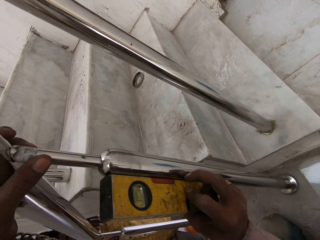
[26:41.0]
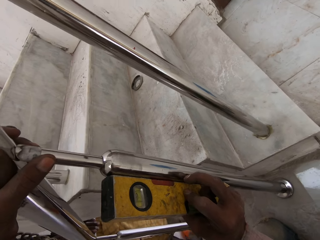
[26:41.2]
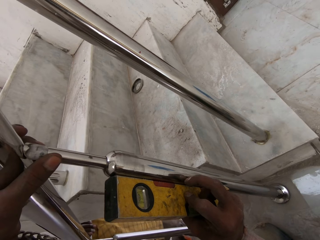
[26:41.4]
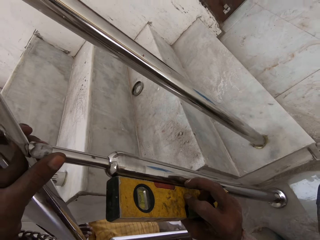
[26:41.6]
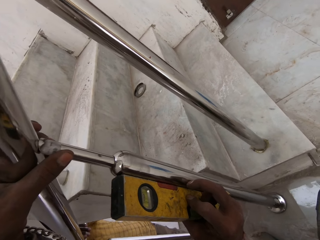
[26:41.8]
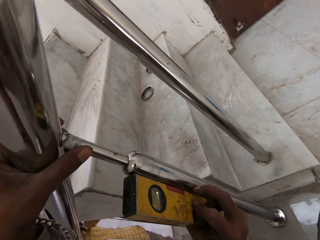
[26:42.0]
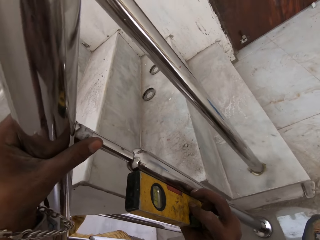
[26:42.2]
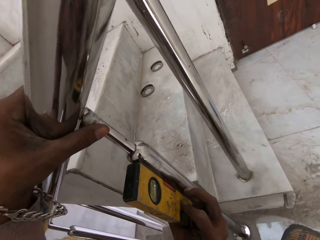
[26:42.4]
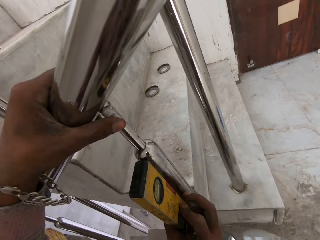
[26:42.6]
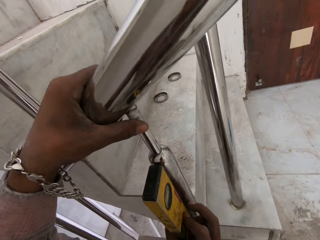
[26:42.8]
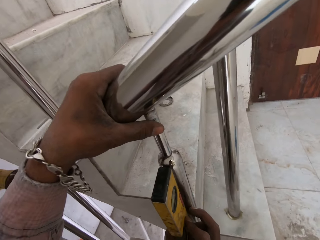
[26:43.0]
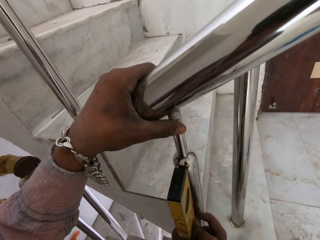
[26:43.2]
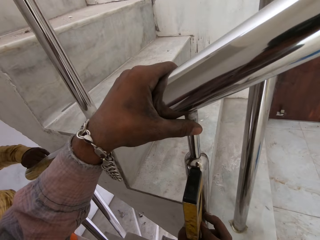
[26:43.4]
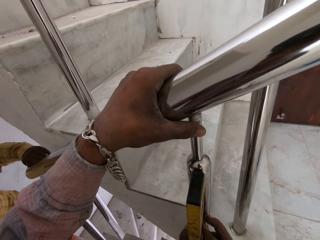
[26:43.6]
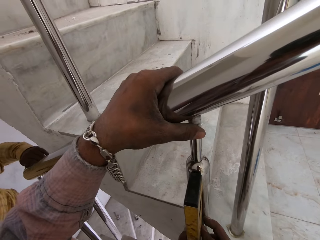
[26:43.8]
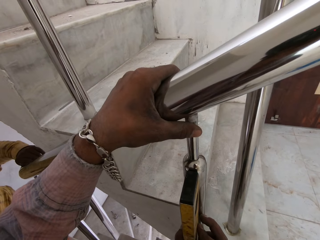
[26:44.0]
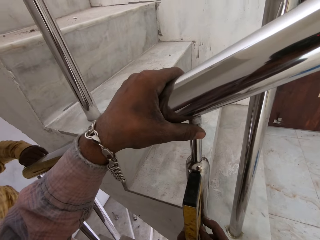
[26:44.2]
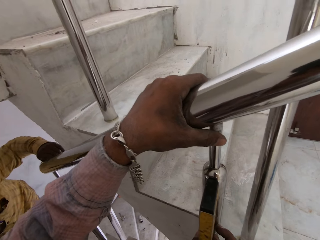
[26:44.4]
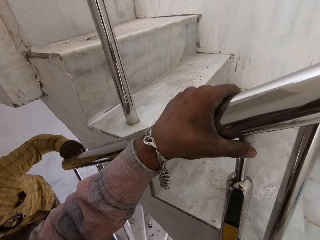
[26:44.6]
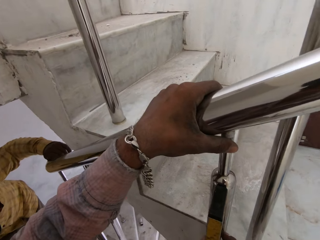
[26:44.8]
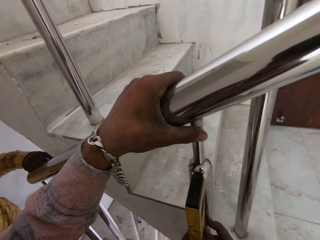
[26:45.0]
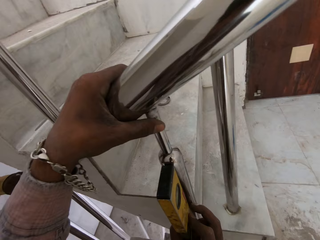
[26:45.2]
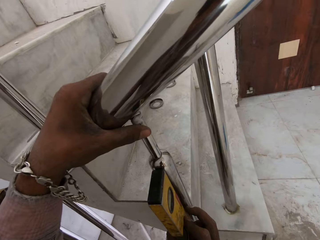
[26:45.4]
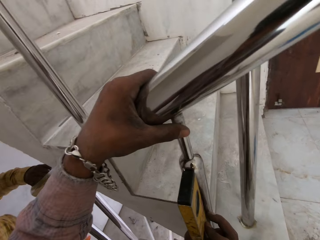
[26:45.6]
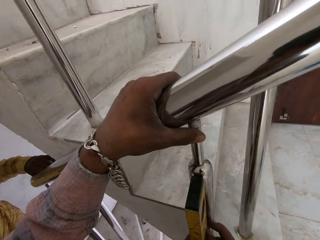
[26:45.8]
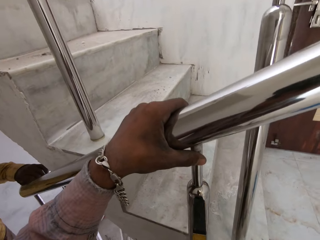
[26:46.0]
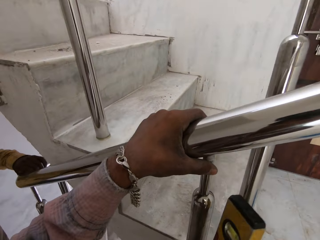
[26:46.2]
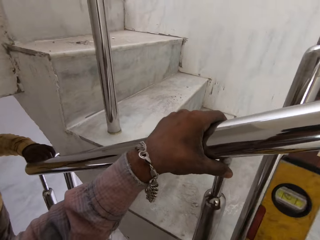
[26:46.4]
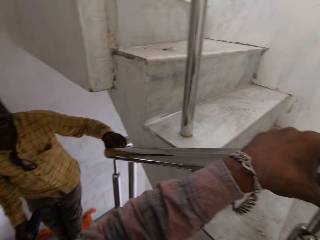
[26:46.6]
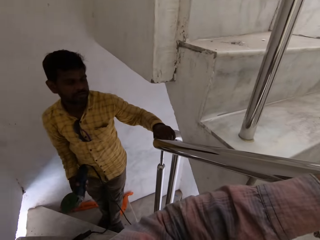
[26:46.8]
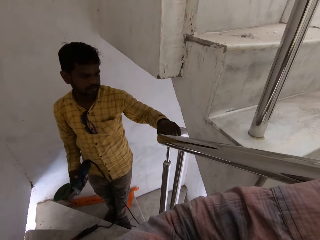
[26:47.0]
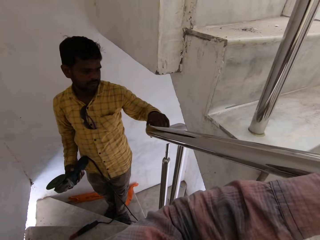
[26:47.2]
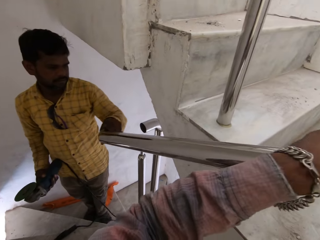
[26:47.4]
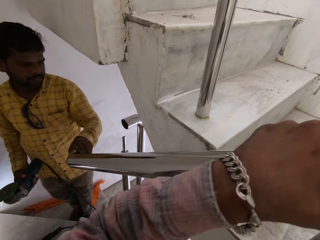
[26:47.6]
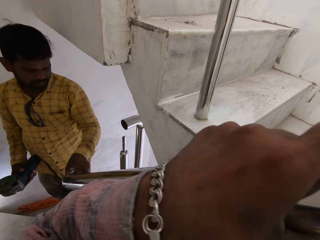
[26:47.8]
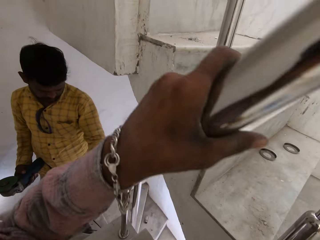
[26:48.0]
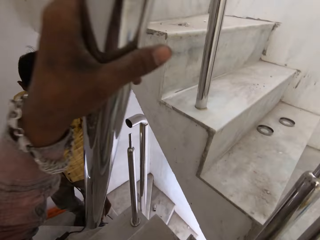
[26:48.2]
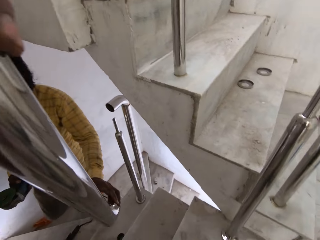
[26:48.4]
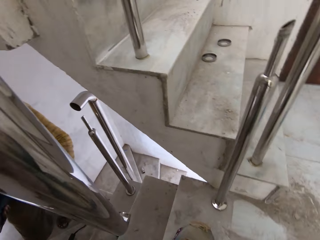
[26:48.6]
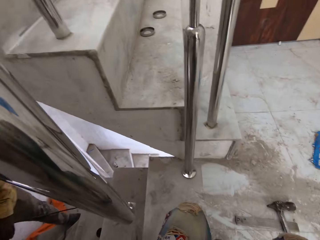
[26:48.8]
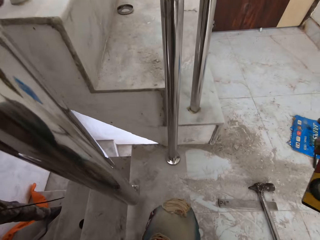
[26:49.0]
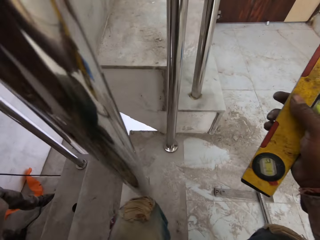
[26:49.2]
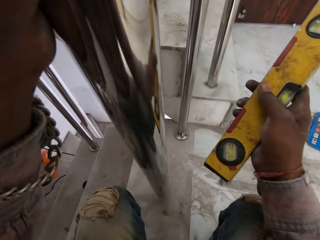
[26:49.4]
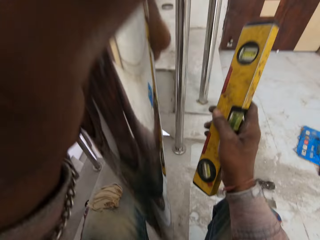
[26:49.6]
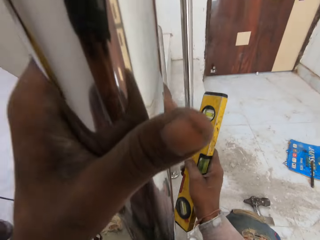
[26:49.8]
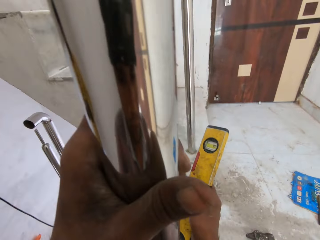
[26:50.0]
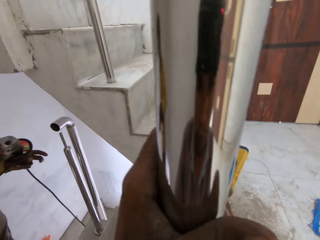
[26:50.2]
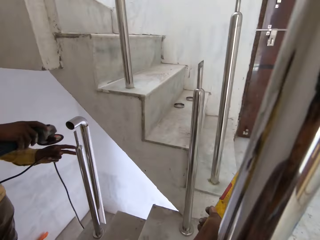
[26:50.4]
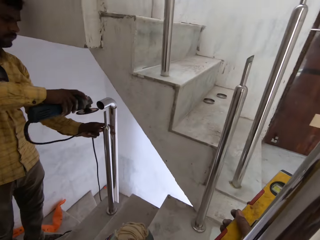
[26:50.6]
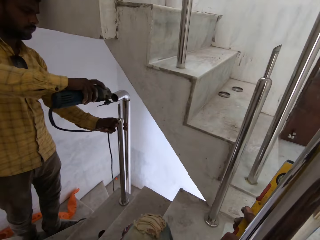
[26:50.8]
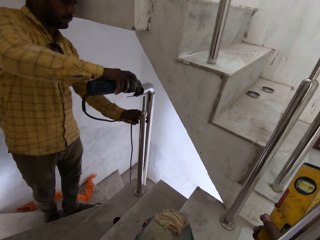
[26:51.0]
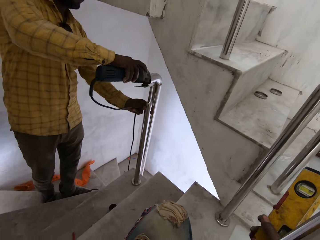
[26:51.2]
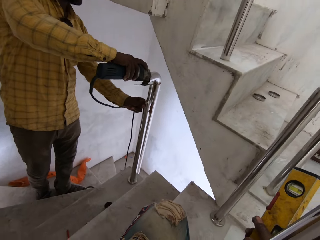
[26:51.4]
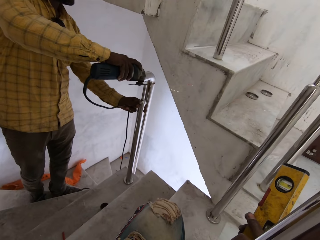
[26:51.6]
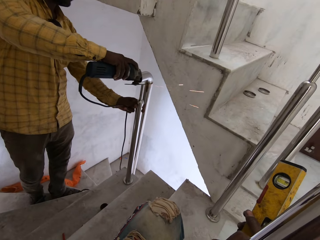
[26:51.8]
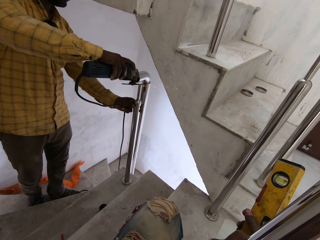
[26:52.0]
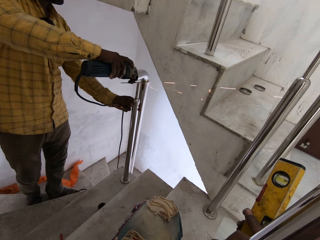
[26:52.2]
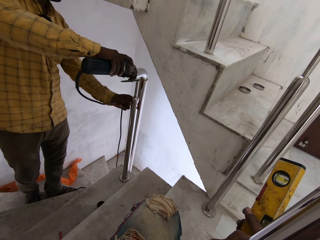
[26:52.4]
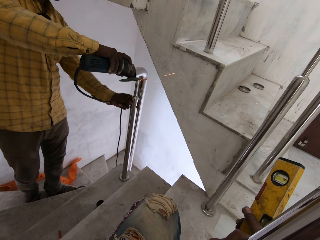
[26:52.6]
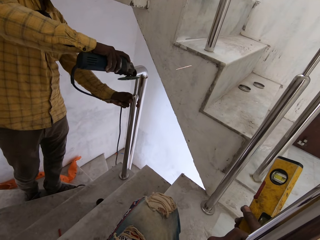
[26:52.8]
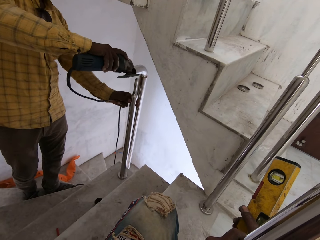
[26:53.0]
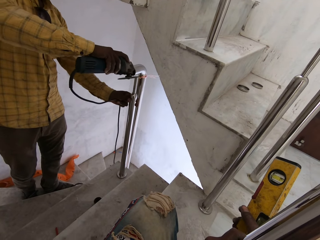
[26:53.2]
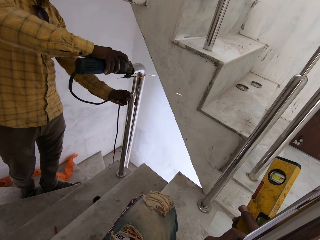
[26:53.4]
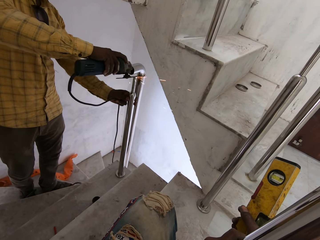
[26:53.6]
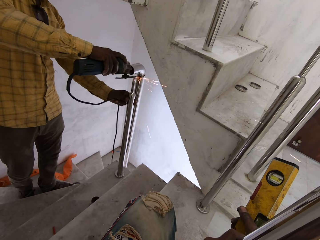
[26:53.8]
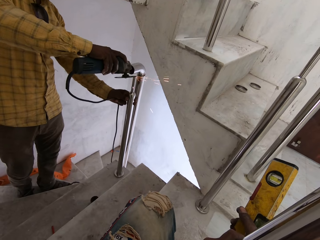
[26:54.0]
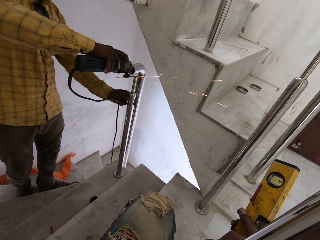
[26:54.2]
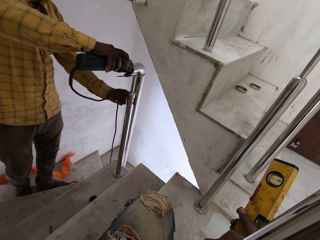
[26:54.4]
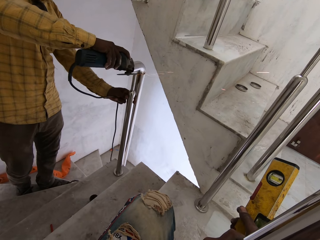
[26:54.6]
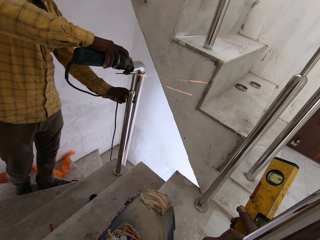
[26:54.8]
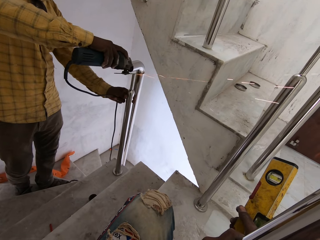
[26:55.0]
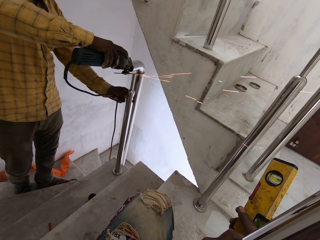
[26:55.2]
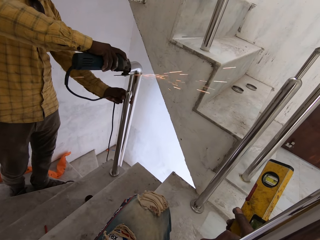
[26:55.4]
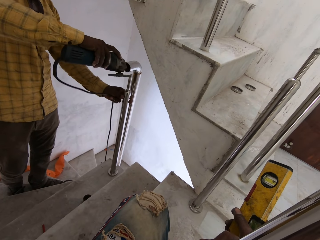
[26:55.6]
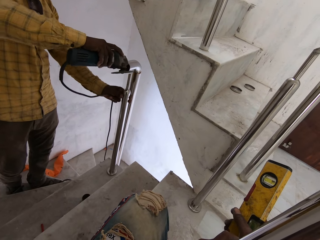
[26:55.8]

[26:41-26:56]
The camera wearer stares at the spirit level. A man holds the angle grinder with his right hand. The man lifts the handrail from the rail support on the newel with his left hand. The man passes the handrail in his left hand to the camera wearer's left hand. The camera wearer takes off the metal rail. He holds the handrail with his left hand and the plummet with his right hand. He drops the metal on the floor. The man holds the newel with his left hand. The man smoothens the elbow fitting on the newel with the angle grinder in his right hand.

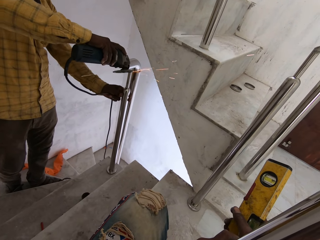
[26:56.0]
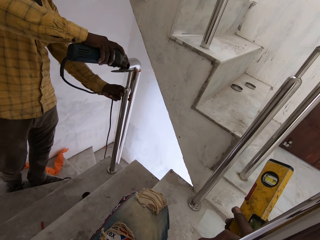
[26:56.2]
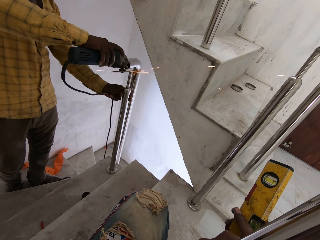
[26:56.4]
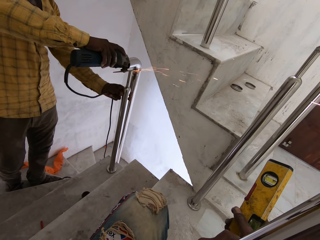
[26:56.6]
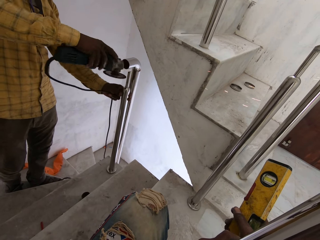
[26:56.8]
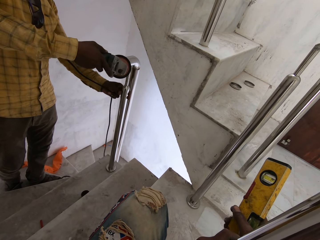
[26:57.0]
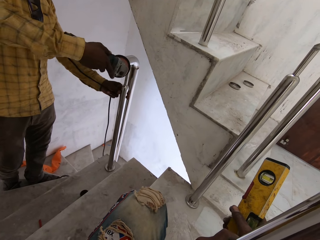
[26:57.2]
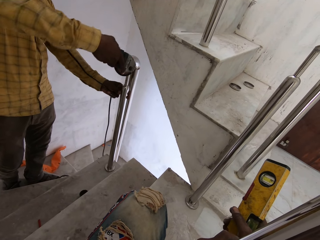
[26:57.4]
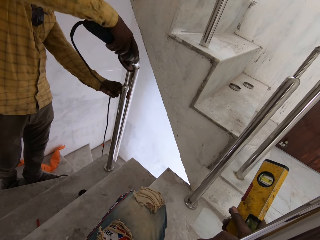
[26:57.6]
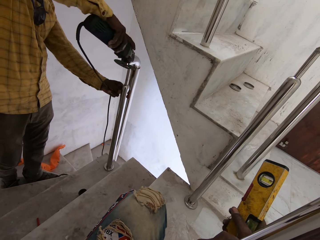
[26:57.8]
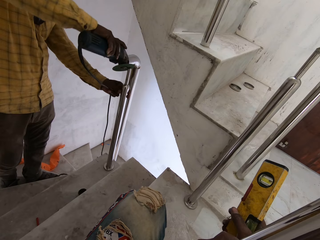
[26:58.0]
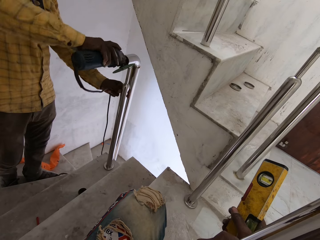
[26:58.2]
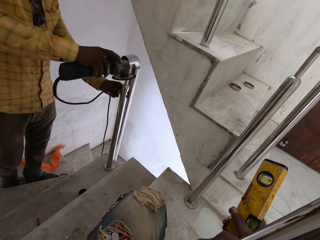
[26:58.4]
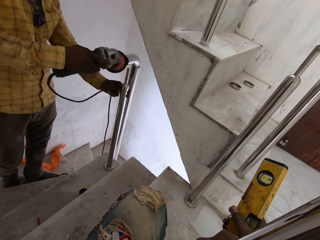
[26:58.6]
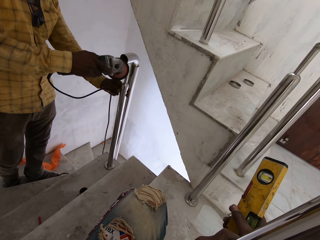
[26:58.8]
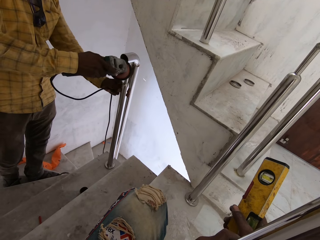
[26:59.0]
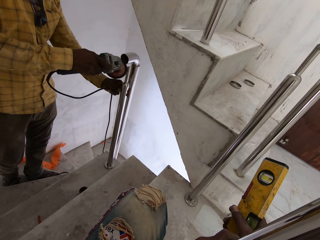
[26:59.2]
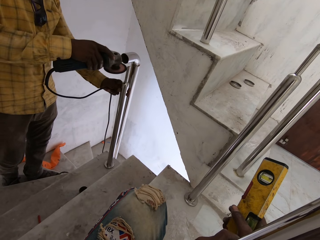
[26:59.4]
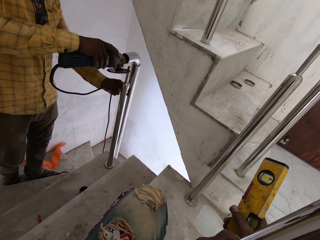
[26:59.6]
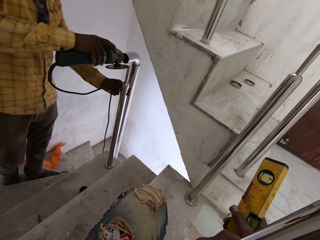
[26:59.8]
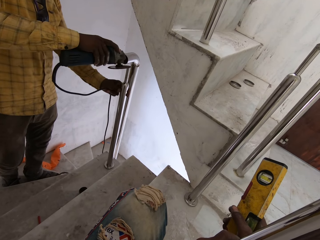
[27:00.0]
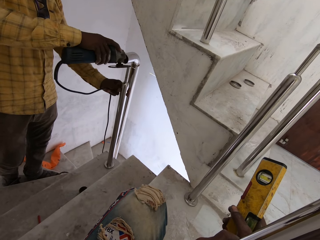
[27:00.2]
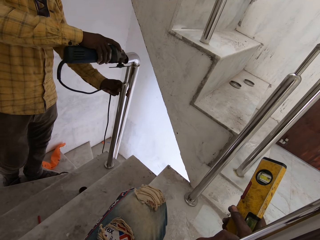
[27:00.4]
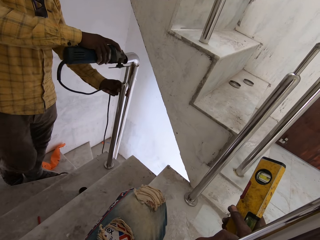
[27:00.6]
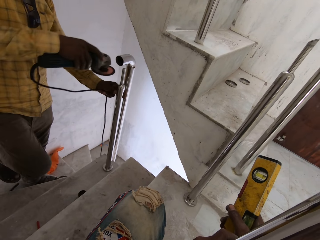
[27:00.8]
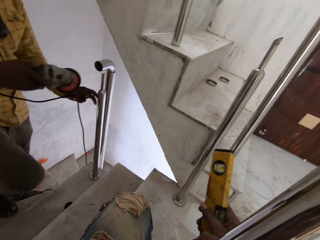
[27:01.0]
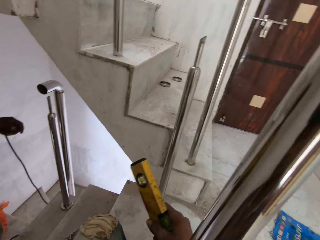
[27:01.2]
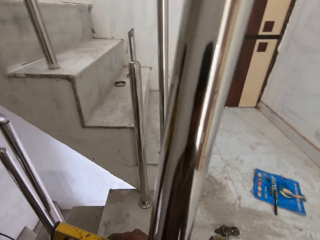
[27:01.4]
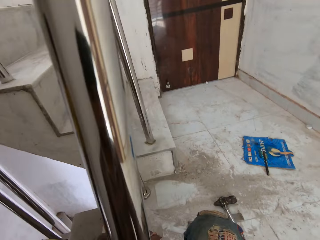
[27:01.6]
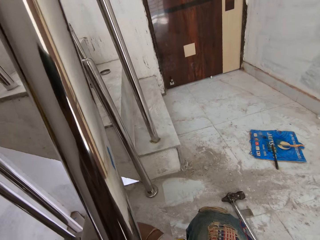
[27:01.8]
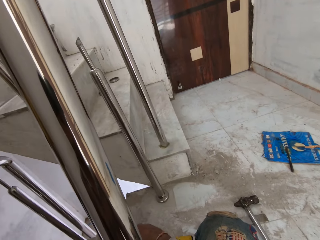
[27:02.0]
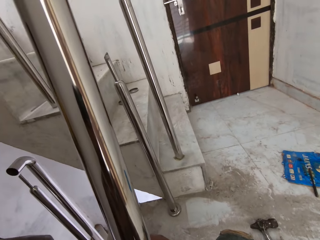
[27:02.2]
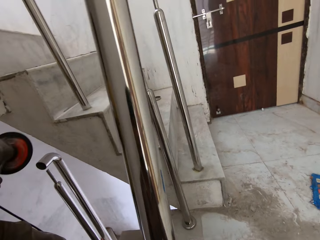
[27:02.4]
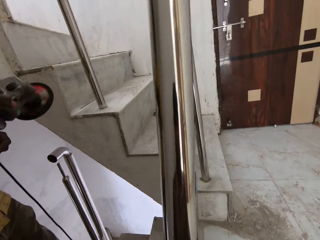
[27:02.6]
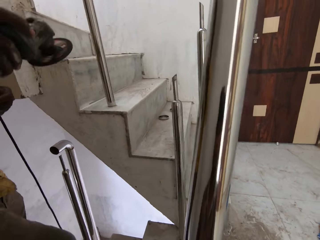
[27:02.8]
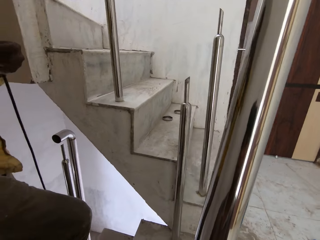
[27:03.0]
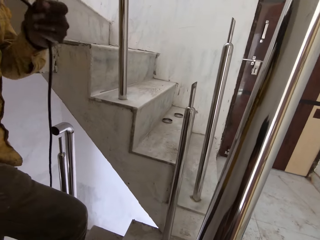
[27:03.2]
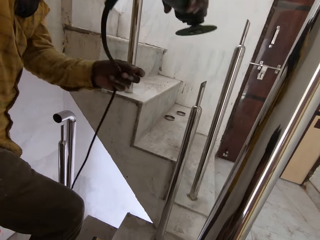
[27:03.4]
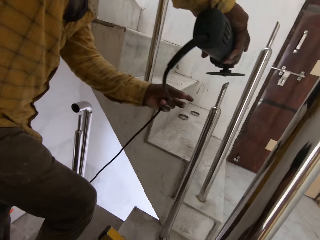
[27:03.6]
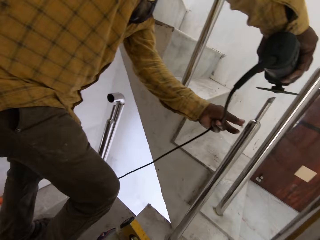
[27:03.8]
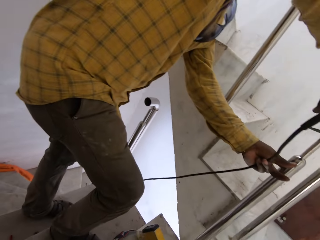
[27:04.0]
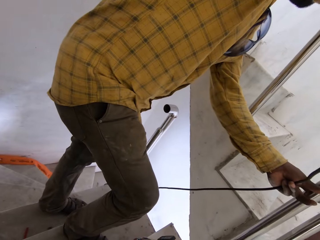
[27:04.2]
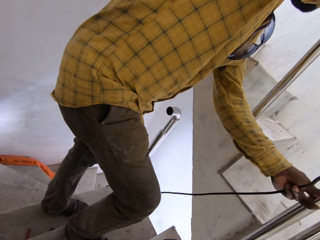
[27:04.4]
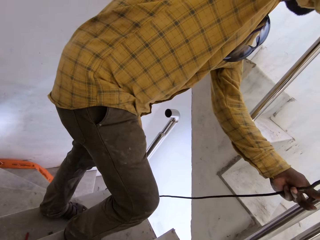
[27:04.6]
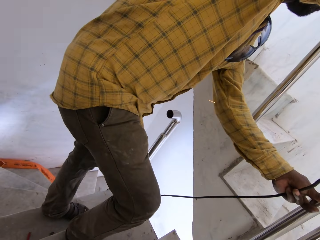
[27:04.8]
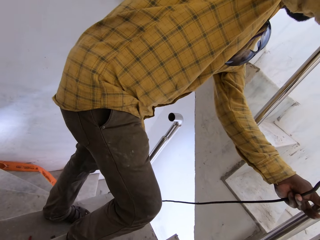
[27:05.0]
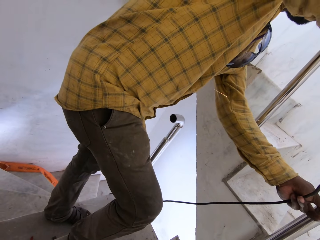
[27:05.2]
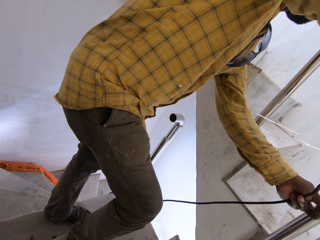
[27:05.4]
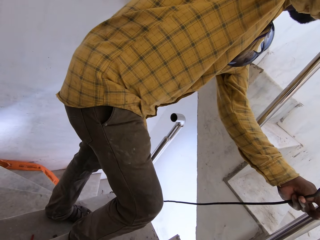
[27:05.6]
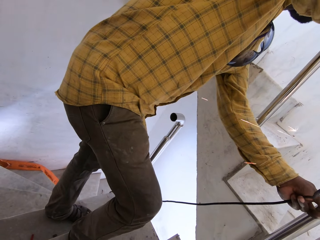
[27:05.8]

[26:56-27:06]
A man walks upstairs. The man holds the newel on the flight of stairs with his left hand. The man grinds the metal.
